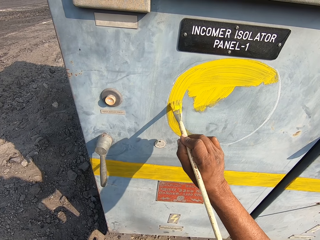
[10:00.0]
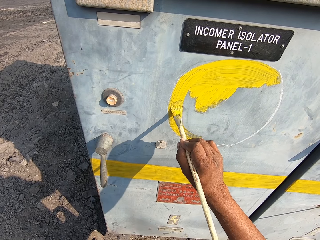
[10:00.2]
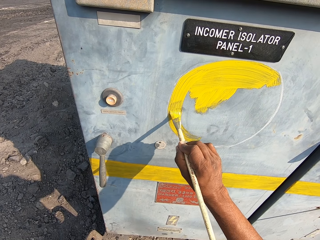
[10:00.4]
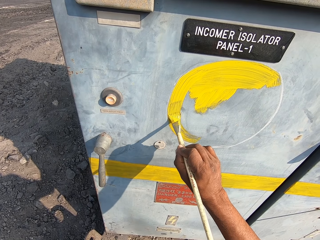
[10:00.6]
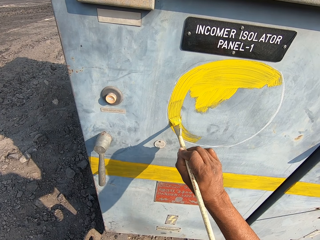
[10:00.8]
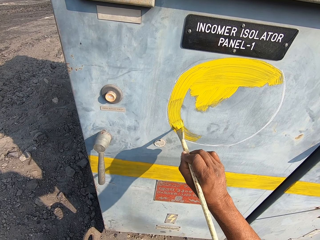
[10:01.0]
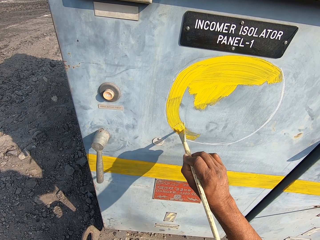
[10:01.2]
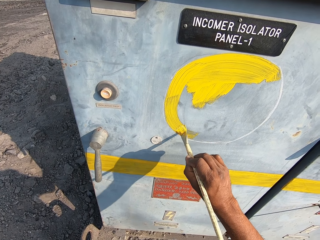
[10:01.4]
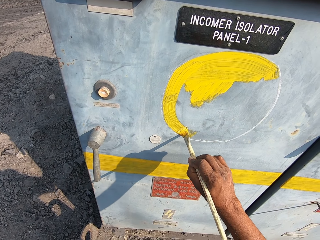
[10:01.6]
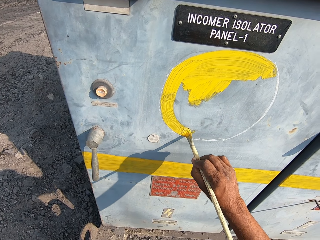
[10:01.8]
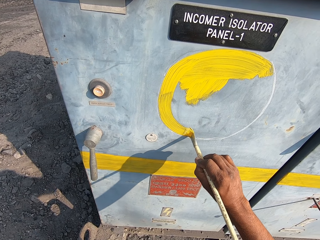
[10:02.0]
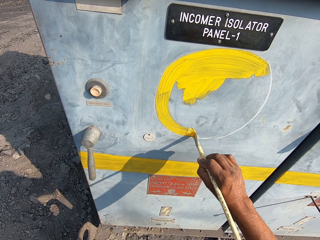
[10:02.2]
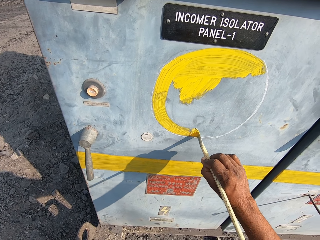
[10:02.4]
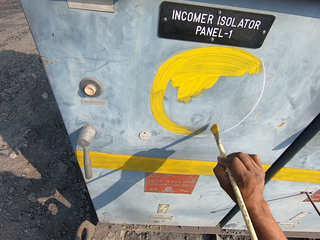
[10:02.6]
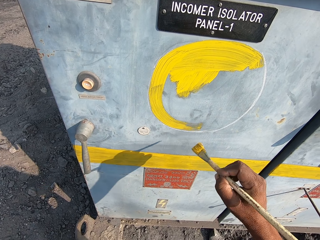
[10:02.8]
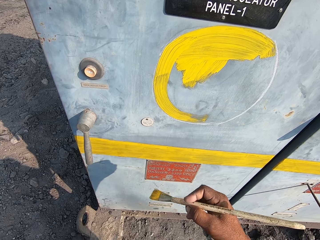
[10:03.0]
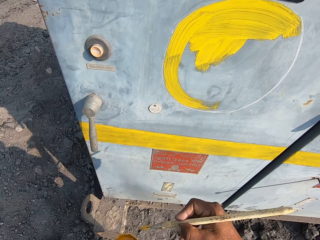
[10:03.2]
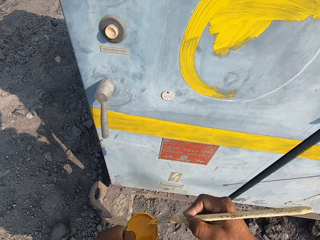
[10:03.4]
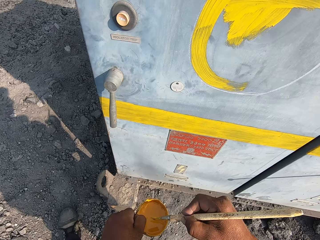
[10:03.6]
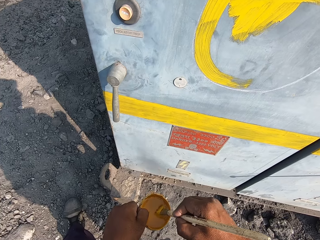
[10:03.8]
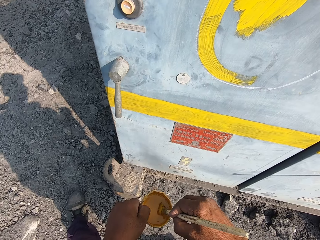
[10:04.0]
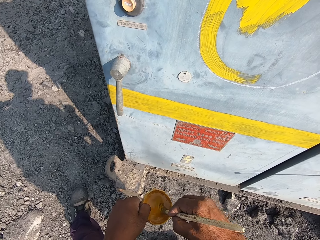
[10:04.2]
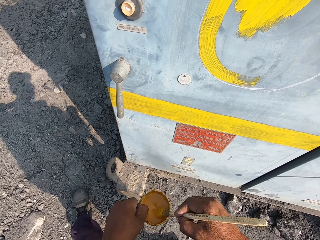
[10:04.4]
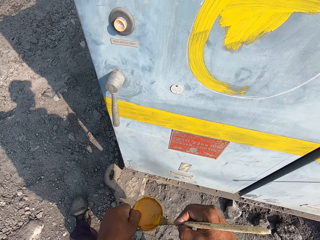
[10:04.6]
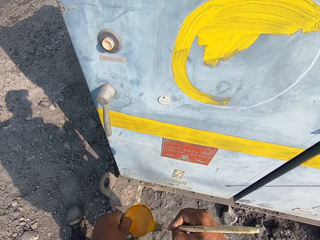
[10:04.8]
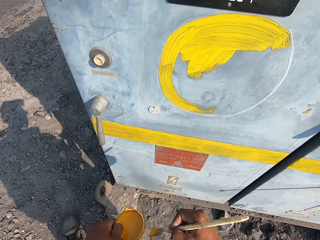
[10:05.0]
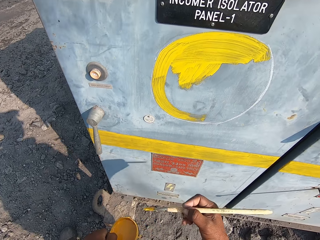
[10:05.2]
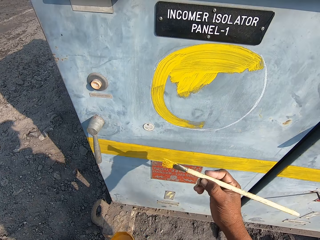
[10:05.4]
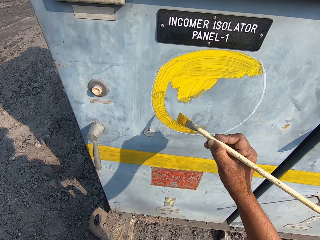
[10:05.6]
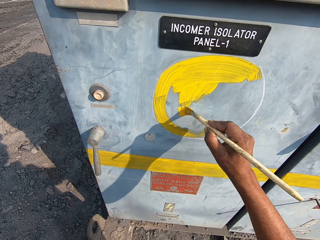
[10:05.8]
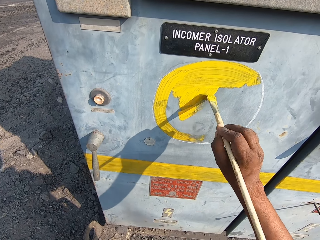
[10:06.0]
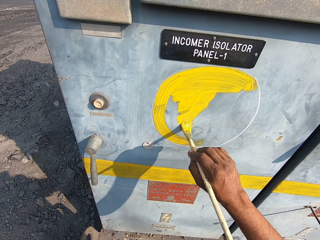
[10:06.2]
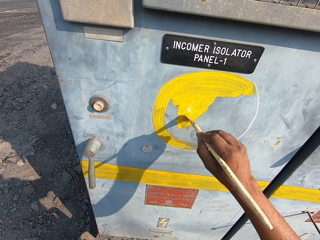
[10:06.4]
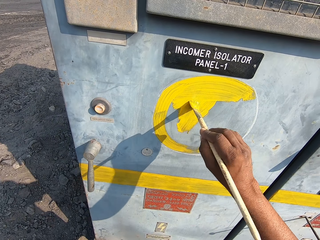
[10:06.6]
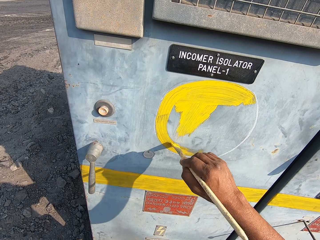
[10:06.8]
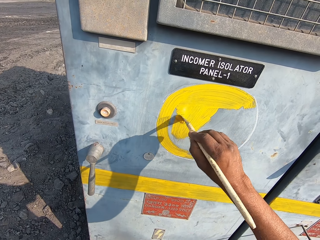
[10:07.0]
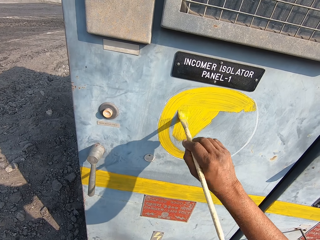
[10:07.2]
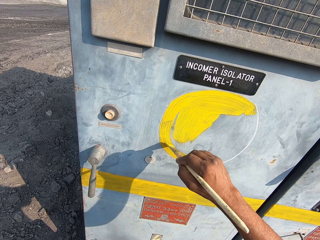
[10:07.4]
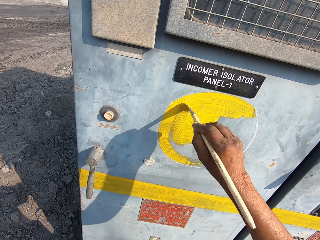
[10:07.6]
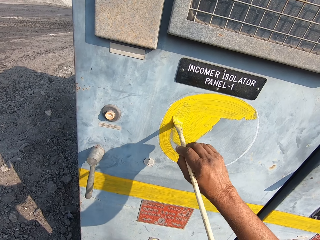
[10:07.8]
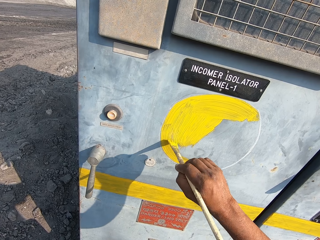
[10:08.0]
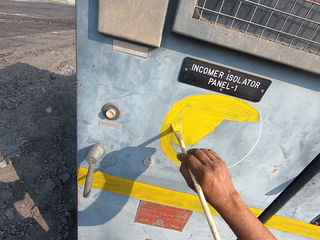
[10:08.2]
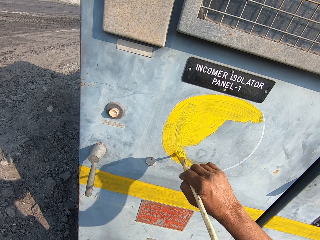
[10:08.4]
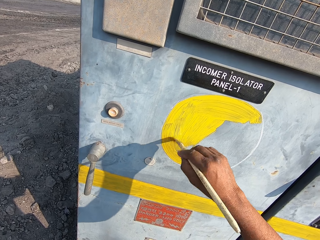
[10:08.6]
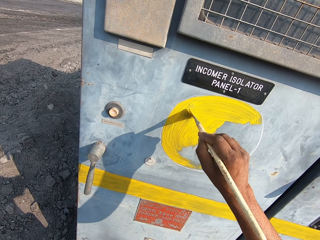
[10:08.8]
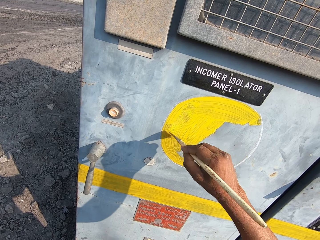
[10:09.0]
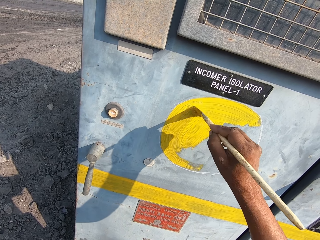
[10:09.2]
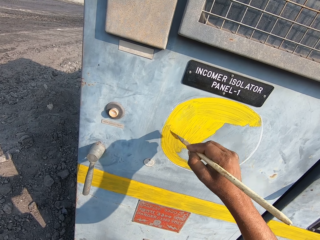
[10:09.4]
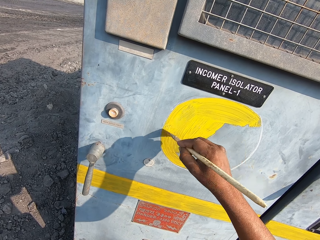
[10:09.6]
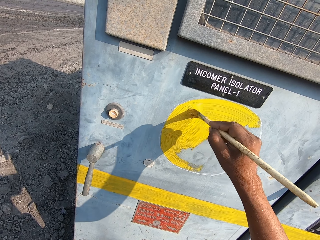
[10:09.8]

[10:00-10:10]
The camera wearer dips the paintbrush in the paint. They remove excess paint on the paintbrush. They apply paint on the drawing on the incomer isolator panel.

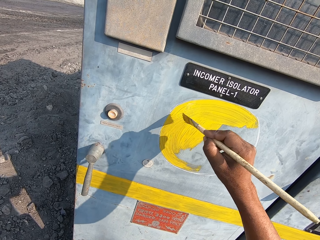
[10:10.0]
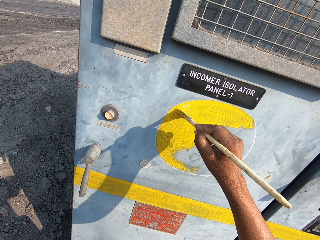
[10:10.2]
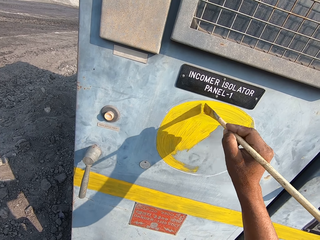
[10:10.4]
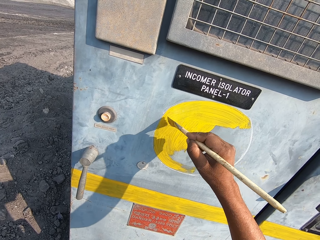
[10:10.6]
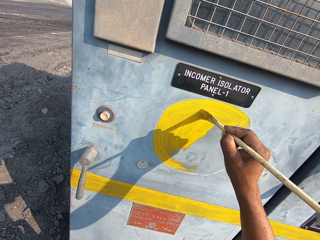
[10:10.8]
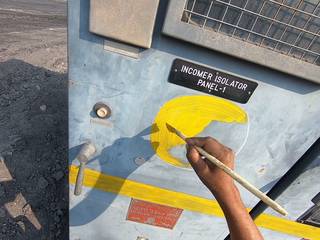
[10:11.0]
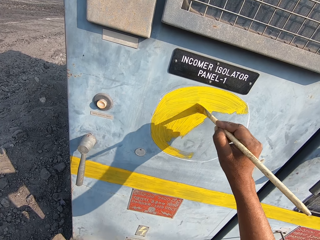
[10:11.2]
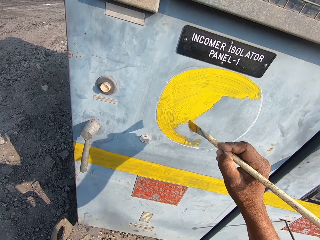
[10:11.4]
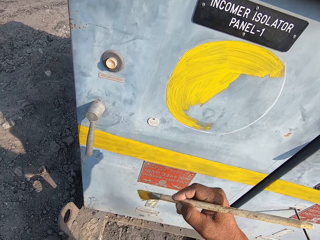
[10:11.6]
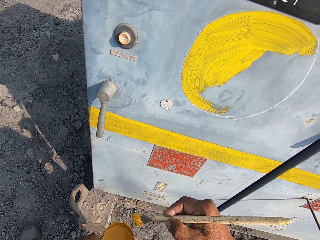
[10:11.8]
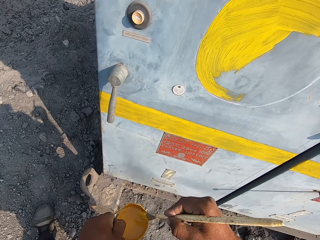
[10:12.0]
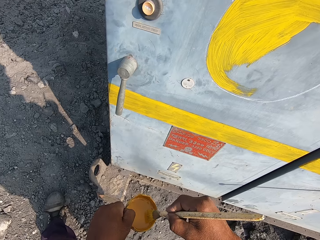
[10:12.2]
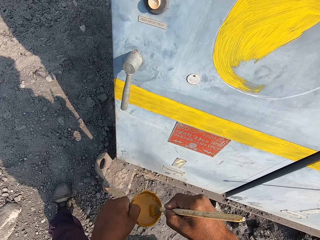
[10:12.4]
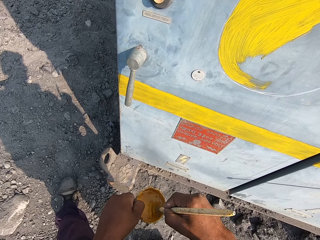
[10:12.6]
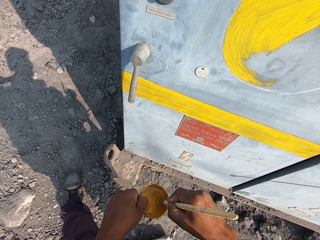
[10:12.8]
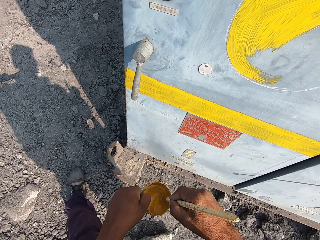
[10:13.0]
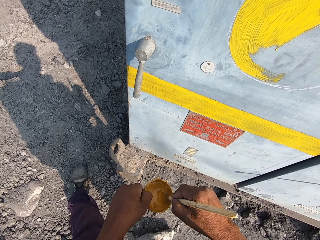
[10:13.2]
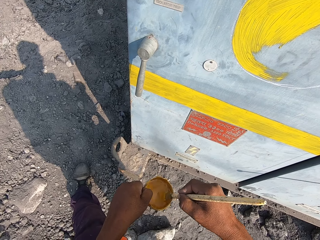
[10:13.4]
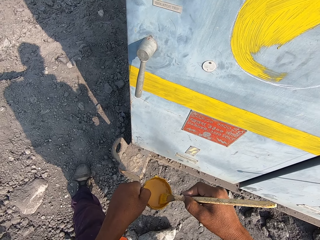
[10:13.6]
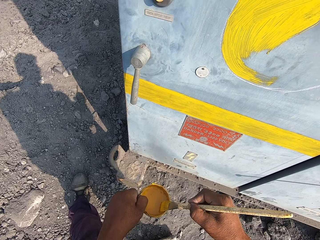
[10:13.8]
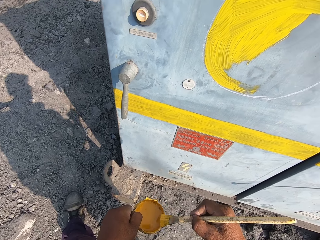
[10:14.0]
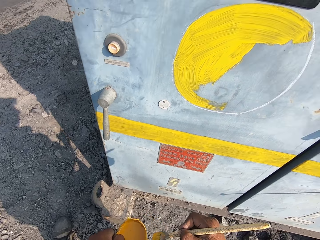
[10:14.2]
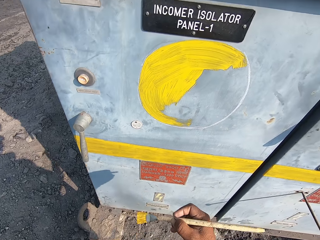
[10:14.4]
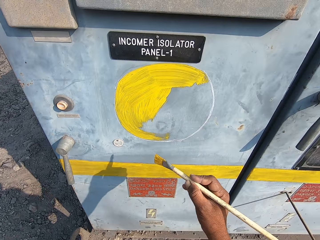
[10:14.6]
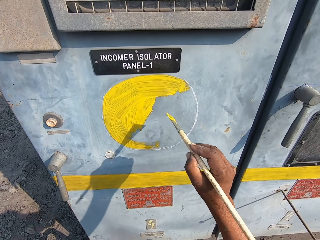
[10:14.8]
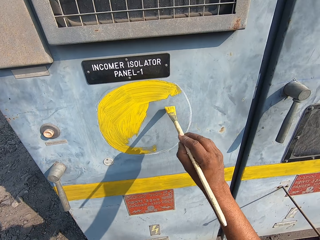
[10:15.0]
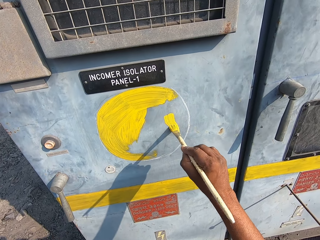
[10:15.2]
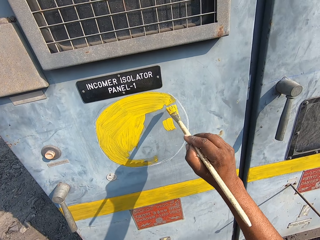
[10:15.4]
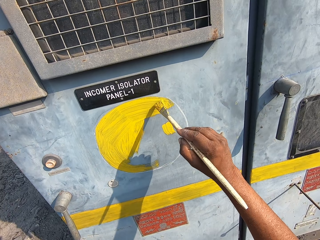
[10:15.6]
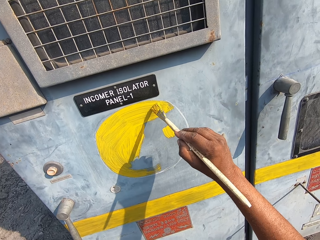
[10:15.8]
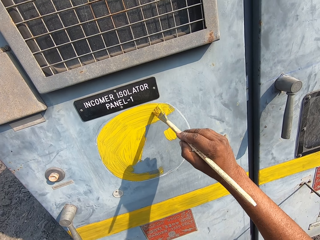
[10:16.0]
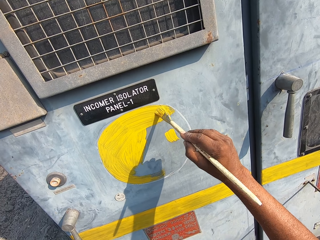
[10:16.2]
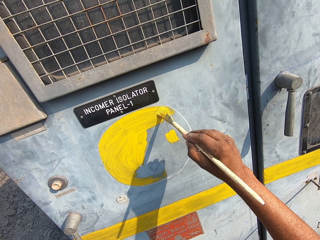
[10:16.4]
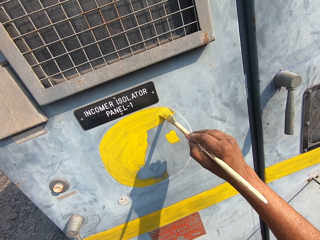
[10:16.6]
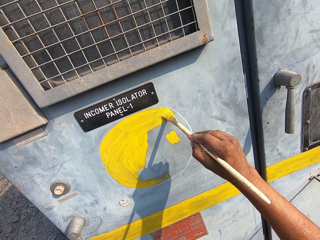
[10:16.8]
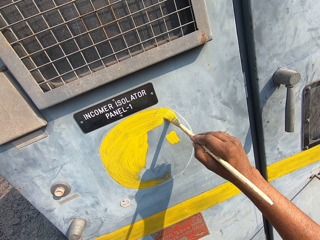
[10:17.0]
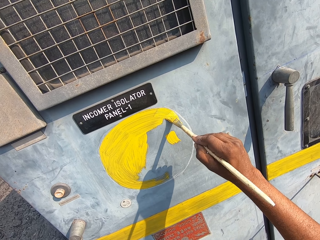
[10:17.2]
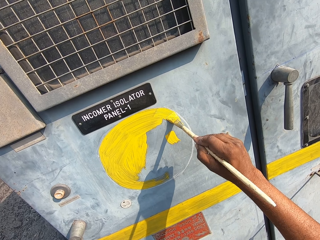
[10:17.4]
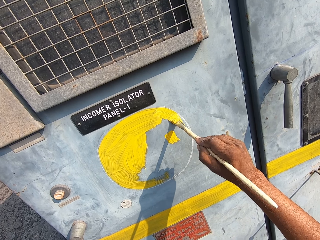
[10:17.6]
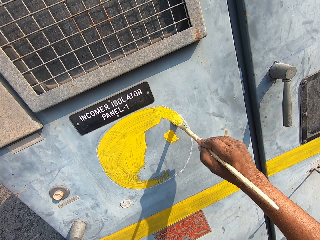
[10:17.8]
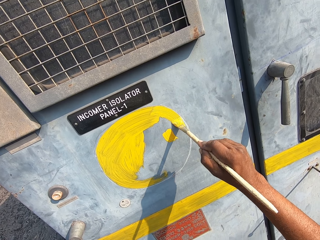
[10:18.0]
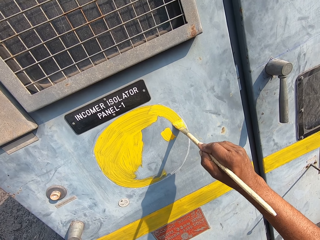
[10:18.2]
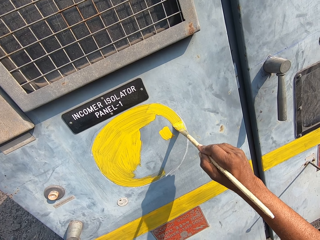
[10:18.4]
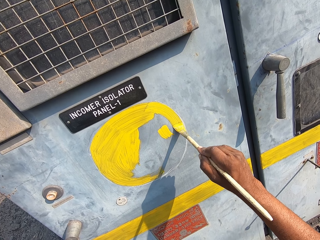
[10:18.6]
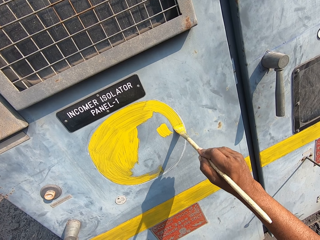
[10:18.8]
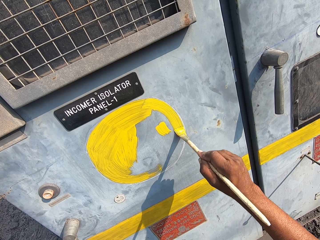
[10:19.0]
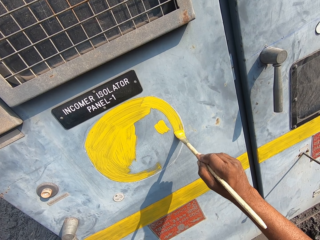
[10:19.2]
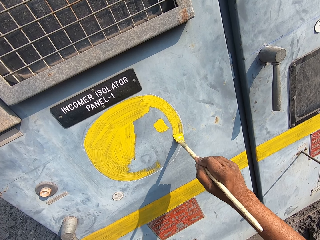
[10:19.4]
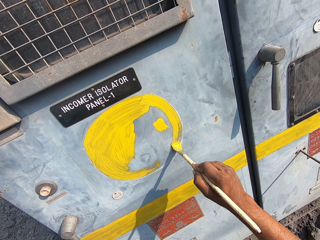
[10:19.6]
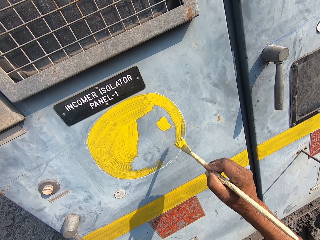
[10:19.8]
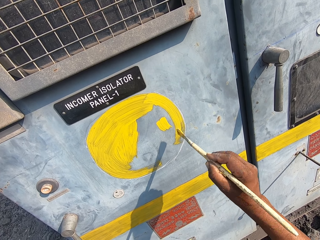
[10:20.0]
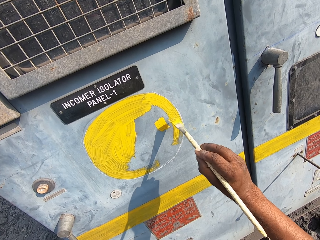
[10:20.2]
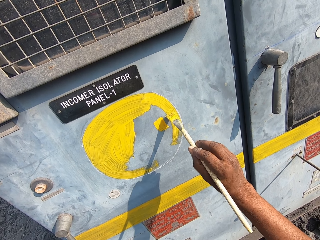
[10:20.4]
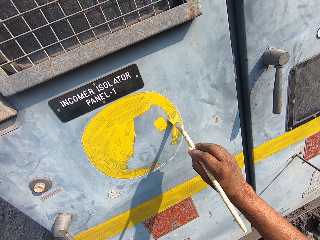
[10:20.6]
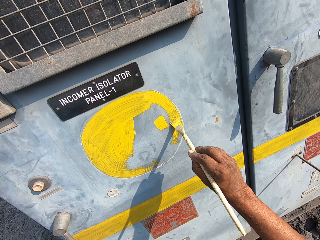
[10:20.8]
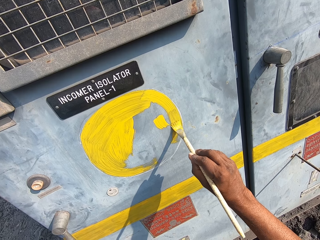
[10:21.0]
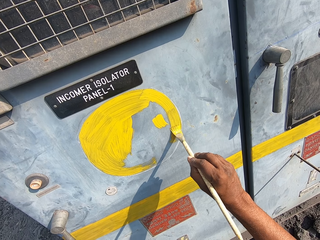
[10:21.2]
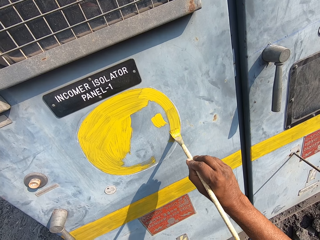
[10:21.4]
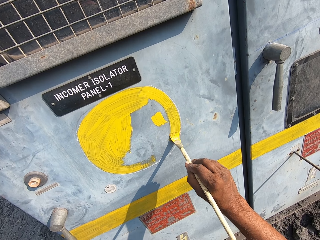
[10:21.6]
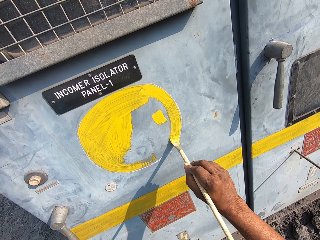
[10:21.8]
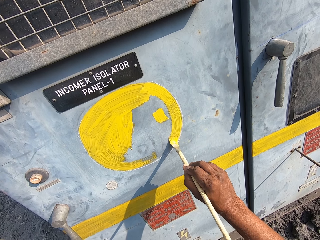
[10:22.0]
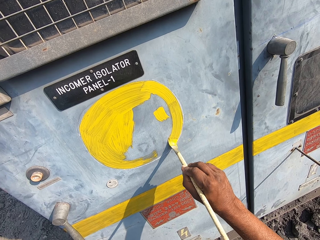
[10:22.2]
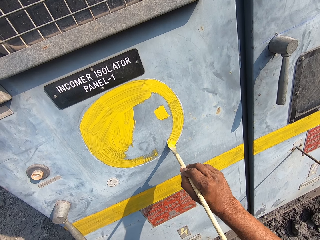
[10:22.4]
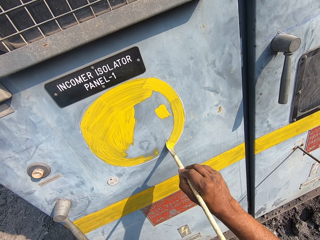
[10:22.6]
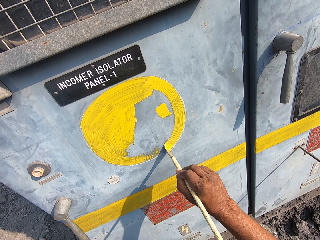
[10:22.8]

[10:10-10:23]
The camera wearer dips the paintbrush in the paint. They remove excess paint on the paintbrush. They apply paint on the drawing on the incomer isolator panel, in the circle.
